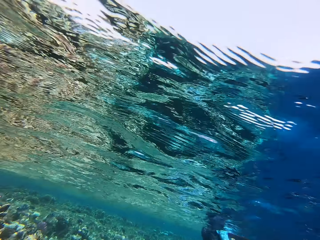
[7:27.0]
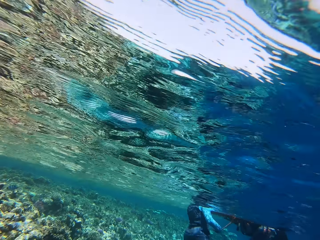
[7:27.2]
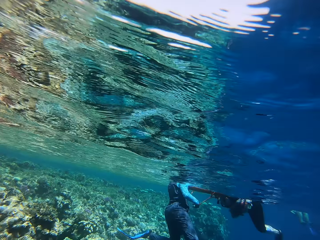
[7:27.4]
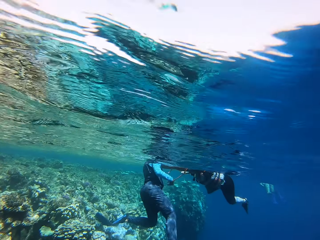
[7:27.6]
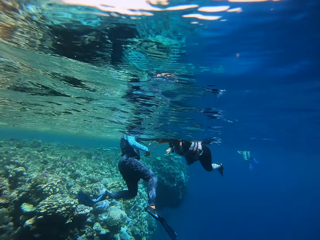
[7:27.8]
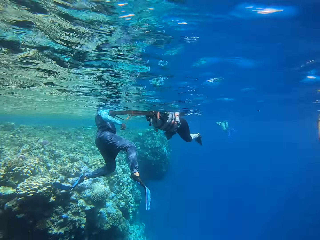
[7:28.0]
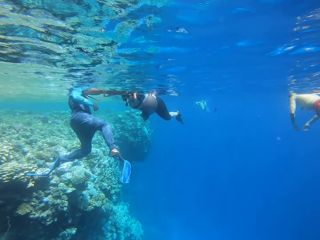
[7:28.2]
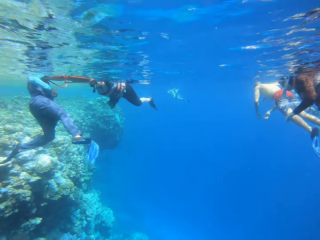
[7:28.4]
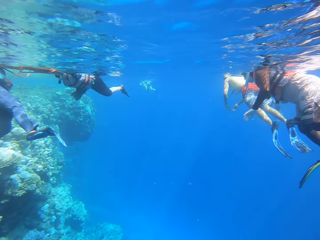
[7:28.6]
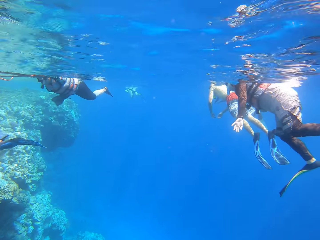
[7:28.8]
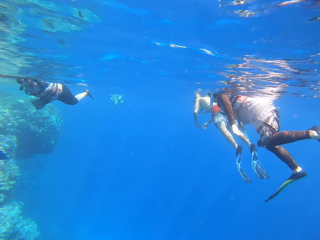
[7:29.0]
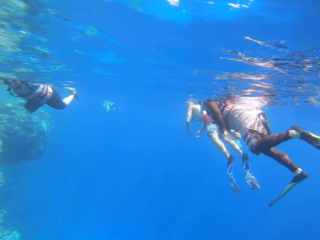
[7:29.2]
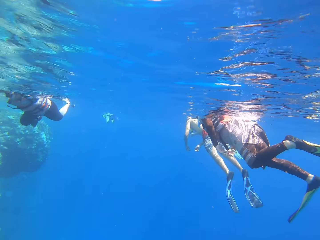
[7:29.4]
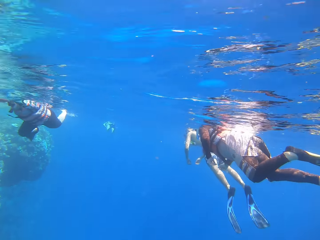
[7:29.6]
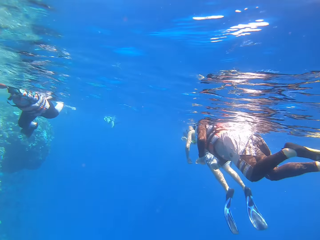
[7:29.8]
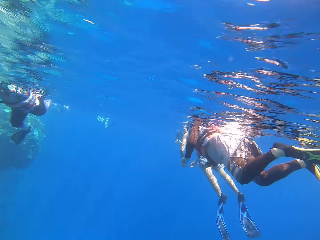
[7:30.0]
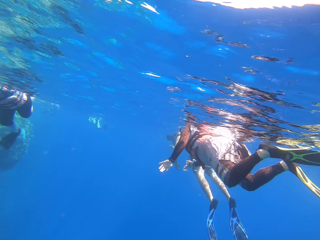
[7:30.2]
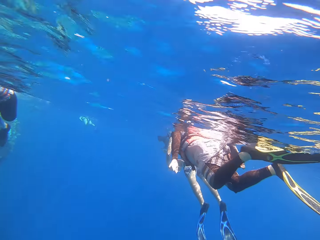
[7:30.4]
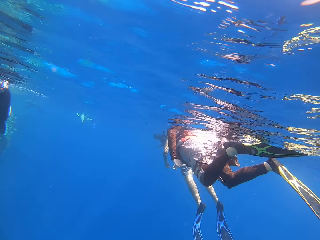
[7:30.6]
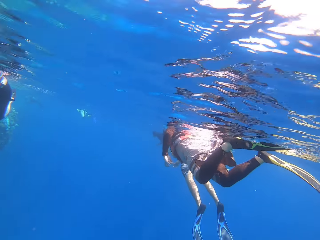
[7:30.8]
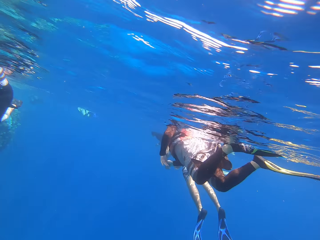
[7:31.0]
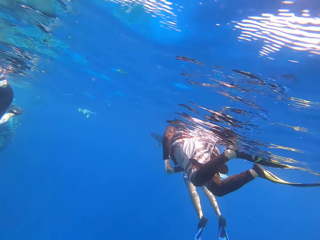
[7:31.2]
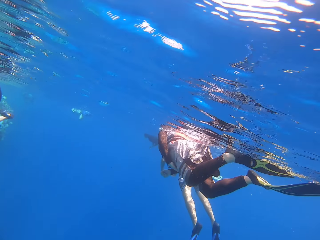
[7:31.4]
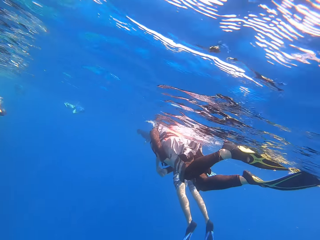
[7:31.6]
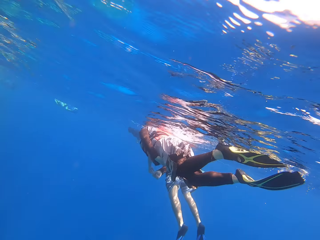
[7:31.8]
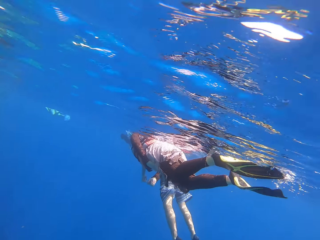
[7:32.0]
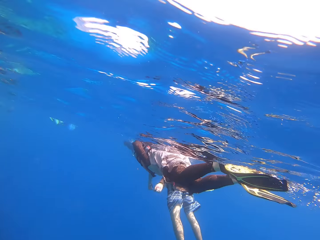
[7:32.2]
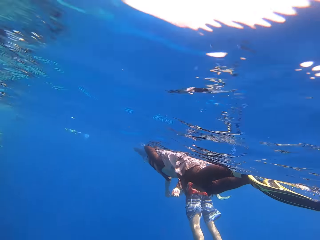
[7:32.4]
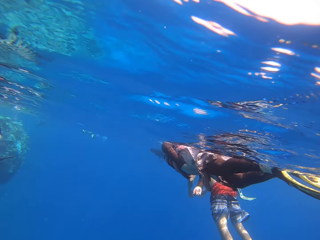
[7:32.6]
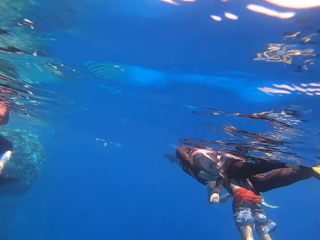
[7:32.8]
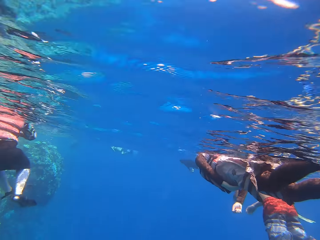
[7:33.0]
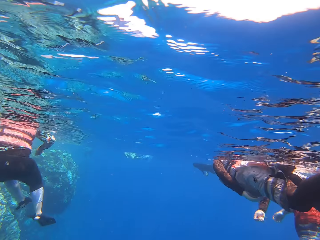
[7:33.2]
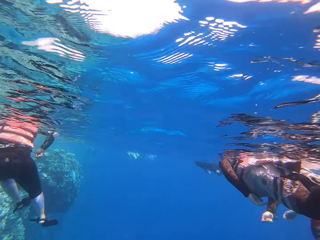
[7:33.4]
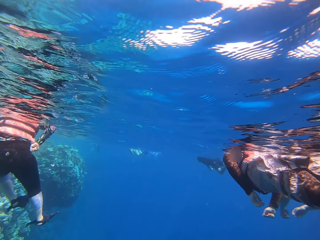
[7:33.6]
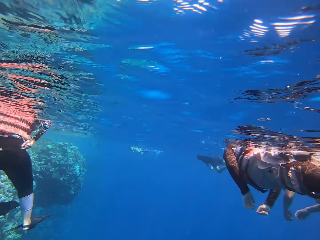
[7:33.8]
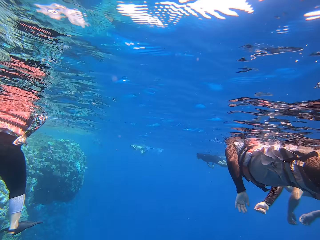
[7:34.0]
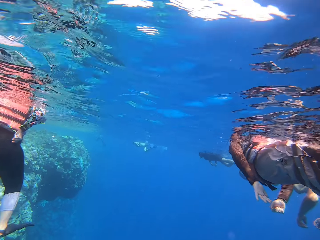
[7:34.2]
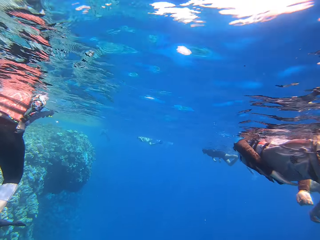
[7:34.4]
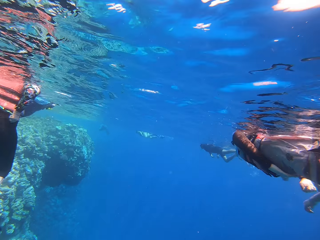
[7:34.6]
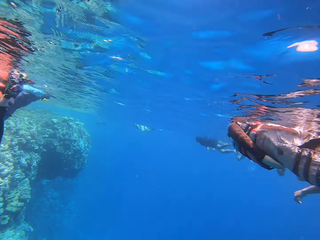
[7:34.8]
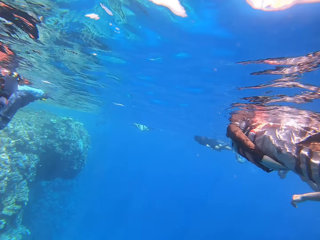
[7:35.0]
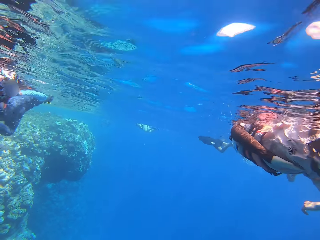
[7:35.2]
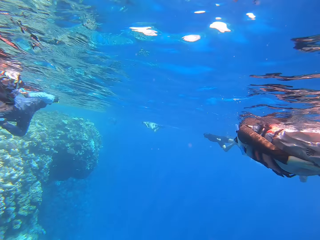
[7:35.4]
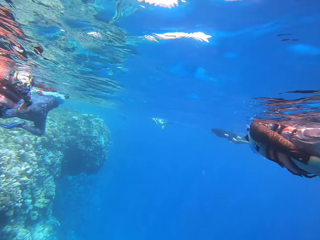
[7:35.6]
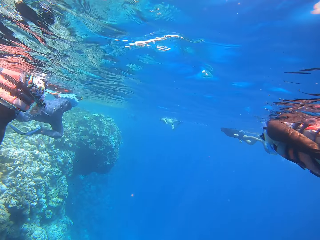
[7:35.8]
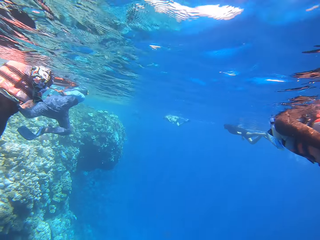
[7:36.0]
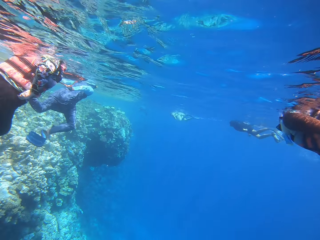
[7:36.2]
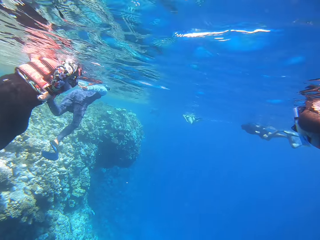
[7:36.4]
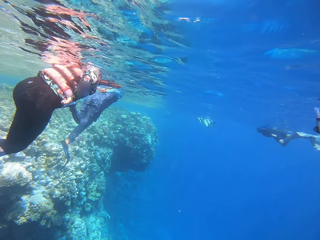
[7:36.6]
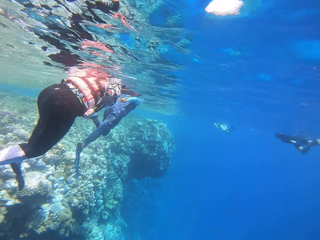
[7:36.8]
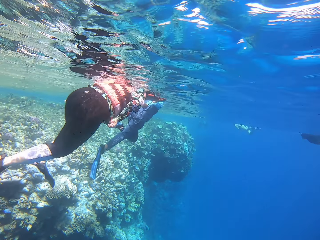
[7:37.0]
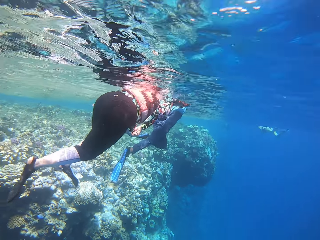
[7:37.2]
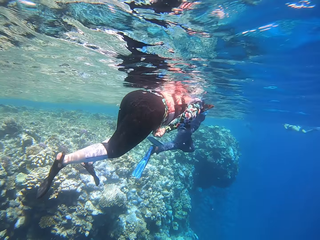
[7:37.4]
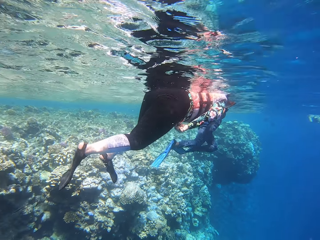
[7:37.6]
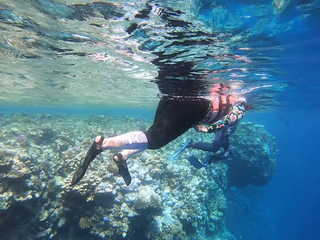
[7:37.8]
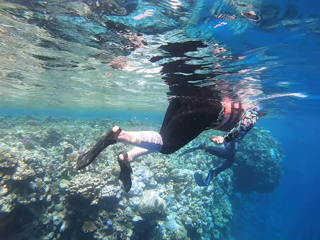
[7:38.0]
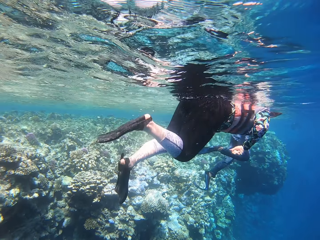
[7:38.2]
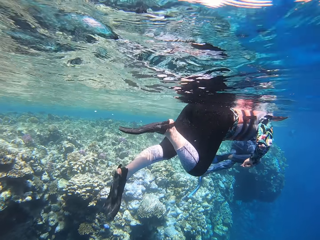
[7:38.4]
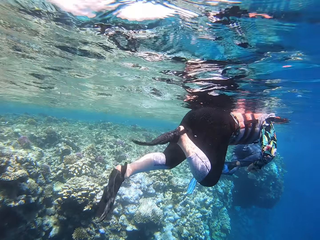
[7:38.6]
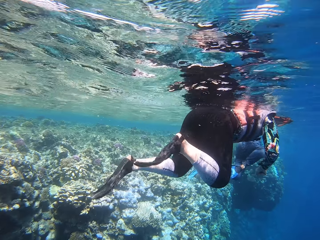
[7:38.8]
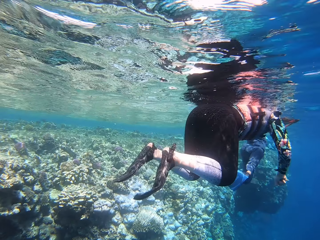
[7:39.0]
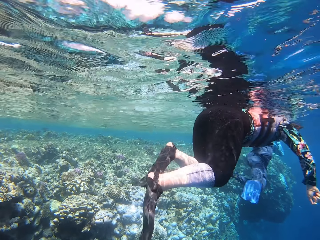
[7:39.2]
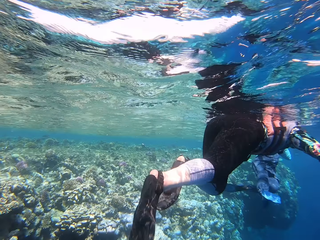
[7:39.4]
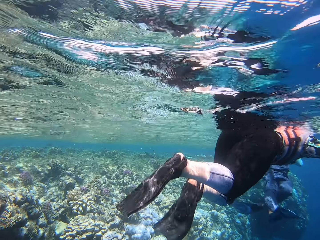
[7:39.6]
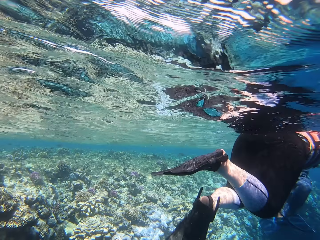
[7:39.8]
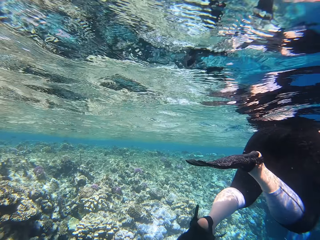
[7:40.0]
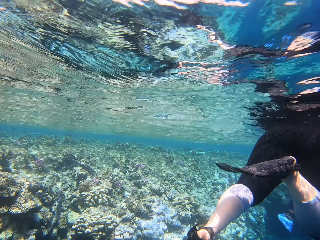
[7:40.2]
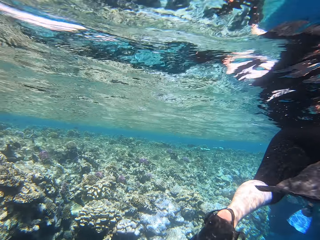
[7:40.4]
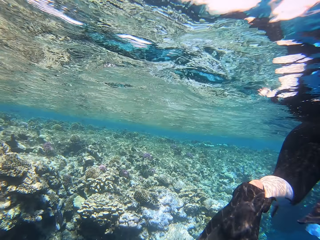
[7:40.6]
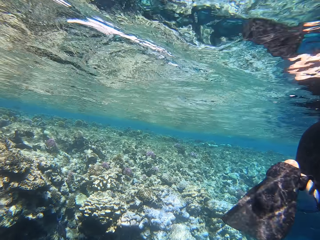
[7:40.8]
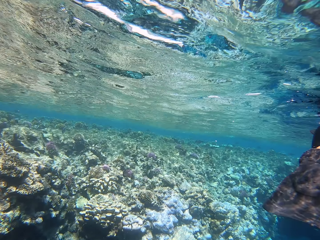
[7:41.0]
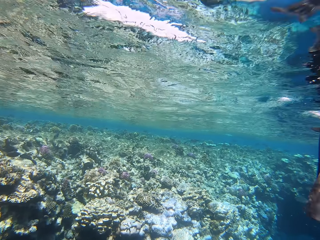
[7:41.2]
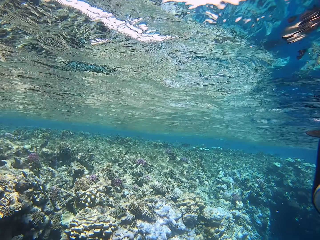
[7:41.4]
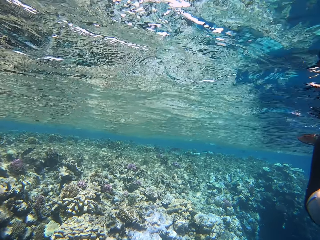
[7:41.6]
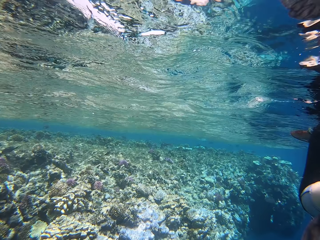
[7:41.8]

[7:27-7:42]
A person swims in the deep ocean. Another person swims in the deep ocean. A third person and a fourth person swim in the deep sea.

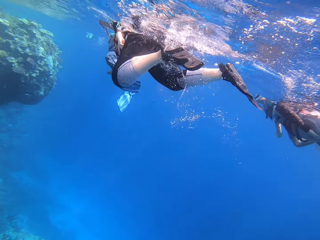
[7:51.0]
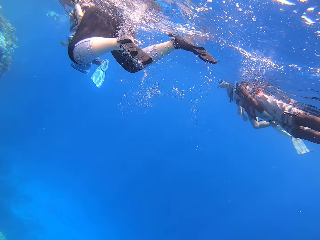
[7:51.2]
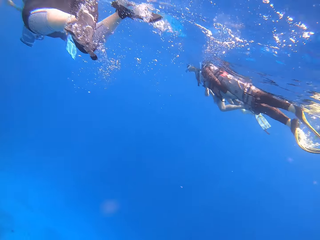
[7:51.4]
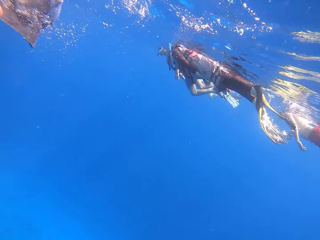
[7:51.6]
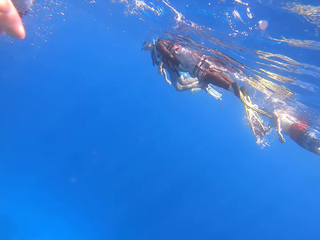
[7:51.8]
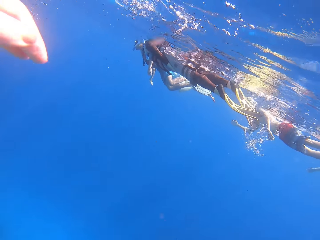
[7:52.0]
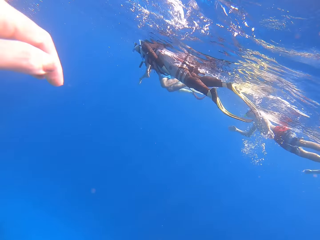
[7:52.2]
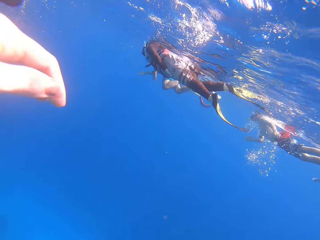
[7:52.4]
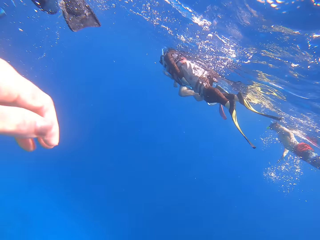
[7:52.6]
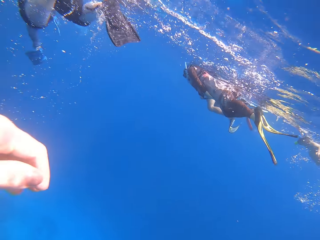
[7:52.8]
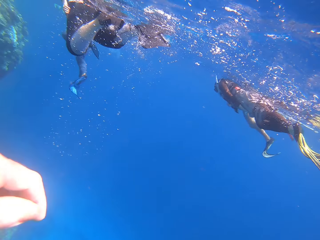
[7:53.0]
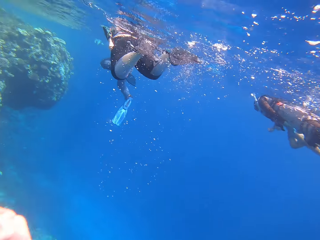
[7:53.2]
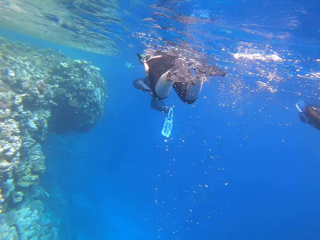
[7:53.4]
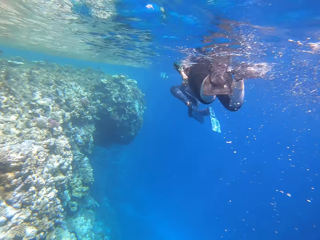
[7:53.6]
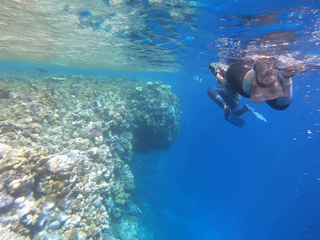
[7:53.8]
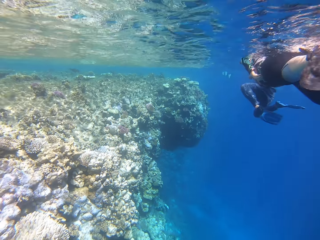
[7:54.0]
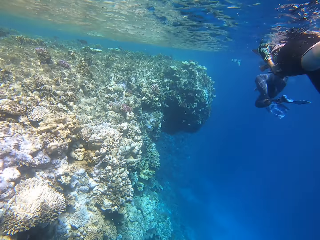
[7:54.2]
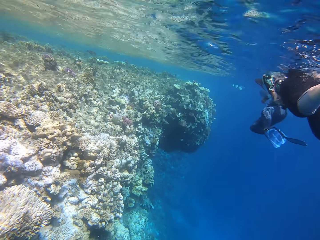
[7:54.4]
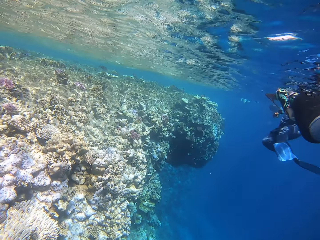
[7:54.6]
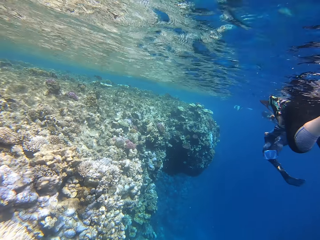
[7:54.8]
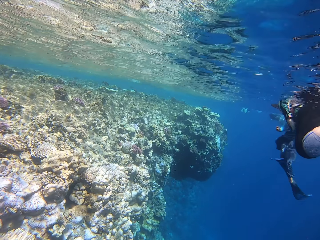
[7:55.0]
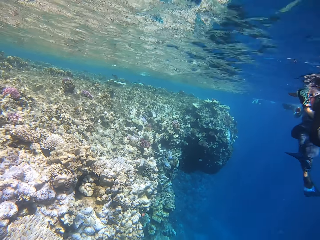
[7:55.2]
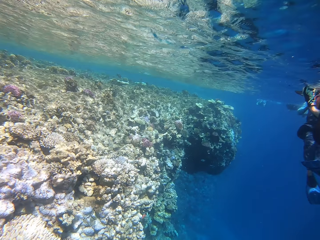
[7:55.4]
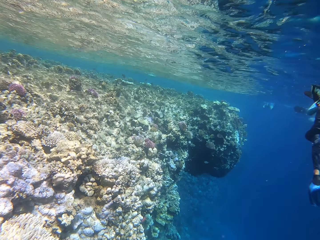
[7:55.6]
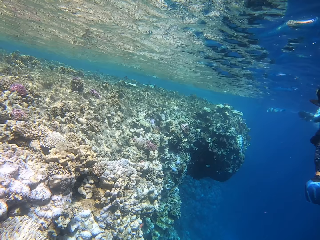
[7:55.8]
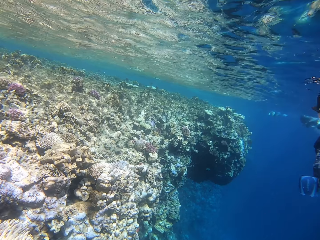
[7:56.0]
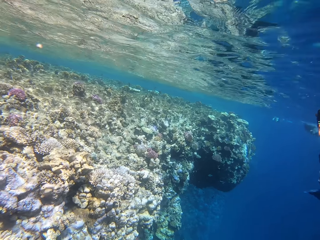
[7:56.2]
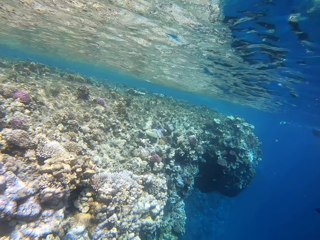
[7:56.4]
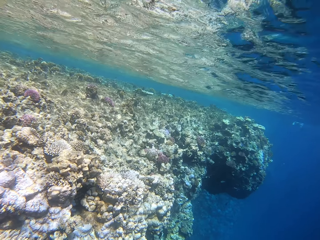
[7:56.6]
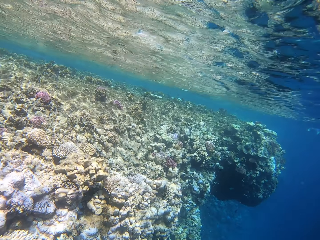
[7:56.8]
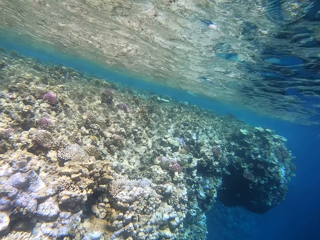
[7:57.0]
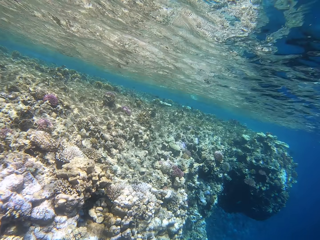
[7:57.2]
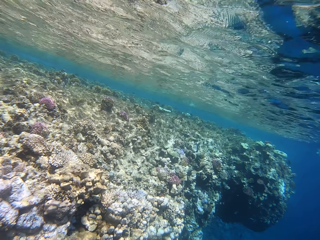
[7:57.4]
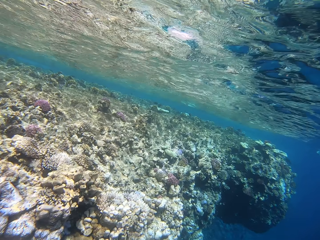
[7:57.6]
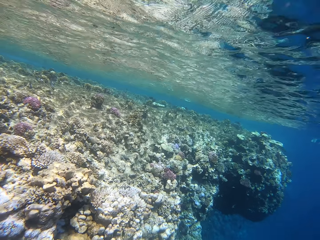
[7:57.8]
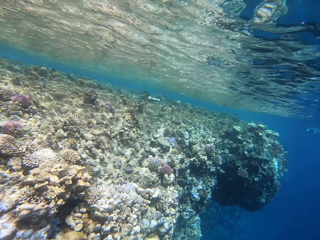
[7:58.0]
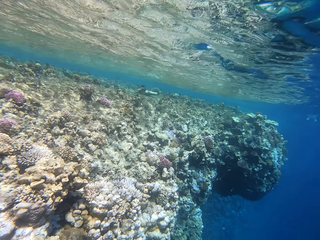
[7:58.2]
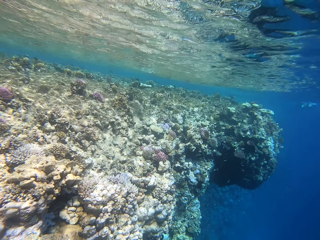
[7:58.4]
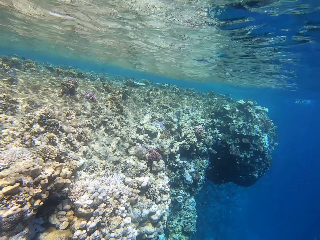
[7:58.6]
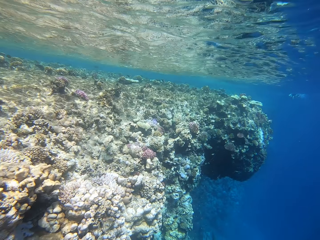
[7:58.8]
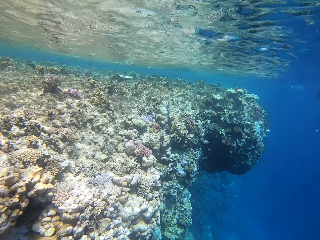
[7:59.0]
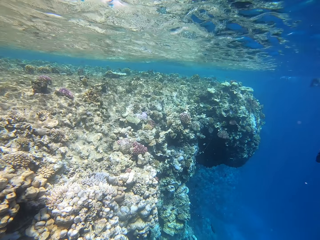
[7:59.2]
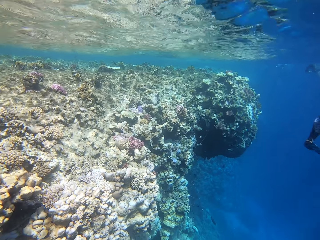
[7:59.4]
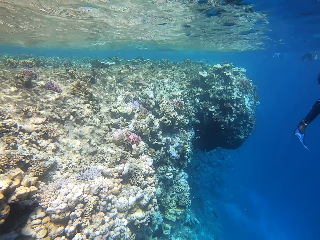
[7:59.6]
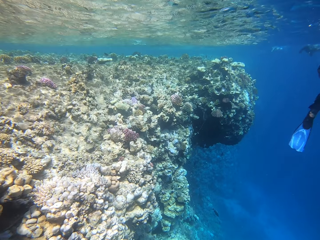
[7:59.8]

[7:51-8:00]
The camera wearer swims in the deep sea. A person and another person swim in the deep ocean.
